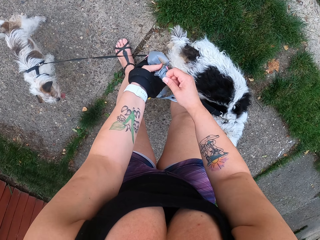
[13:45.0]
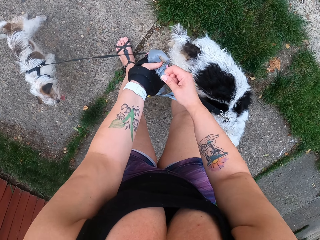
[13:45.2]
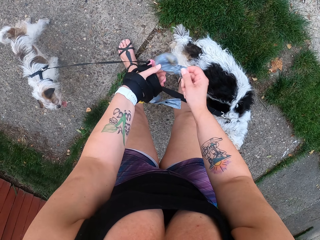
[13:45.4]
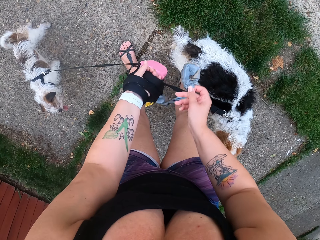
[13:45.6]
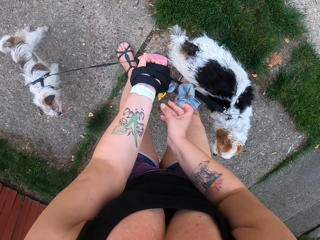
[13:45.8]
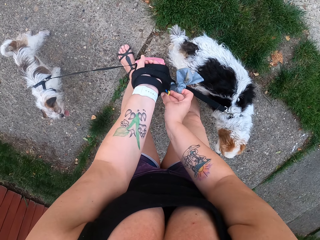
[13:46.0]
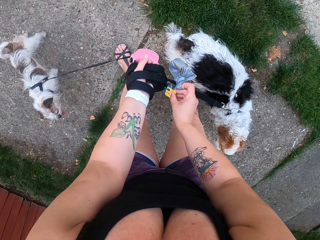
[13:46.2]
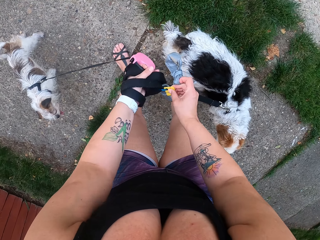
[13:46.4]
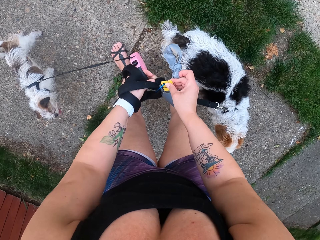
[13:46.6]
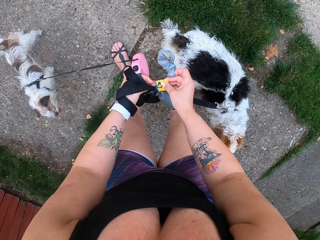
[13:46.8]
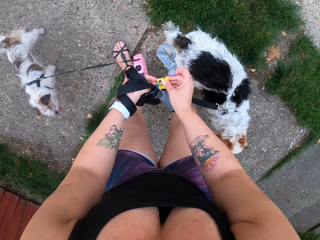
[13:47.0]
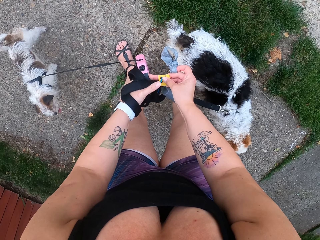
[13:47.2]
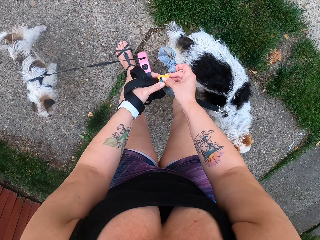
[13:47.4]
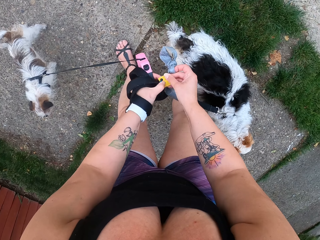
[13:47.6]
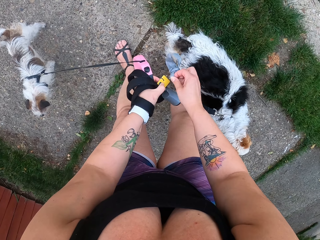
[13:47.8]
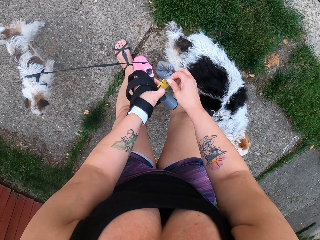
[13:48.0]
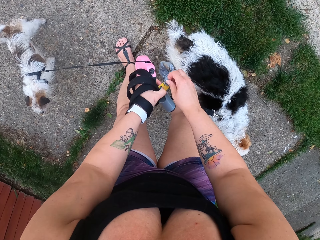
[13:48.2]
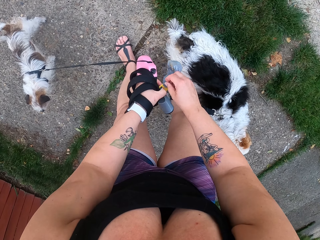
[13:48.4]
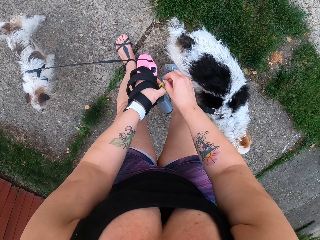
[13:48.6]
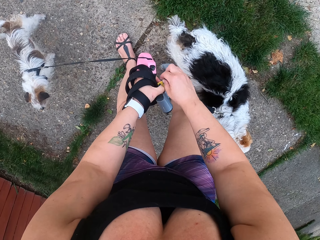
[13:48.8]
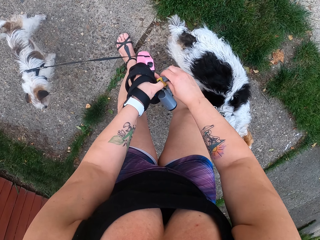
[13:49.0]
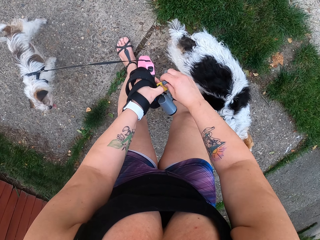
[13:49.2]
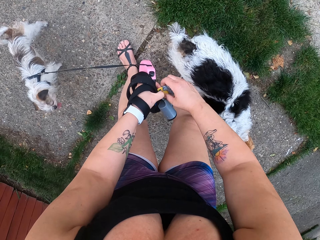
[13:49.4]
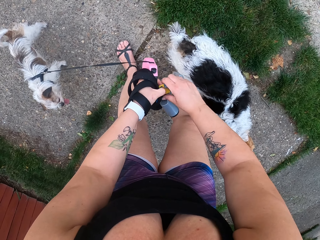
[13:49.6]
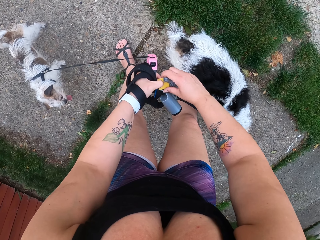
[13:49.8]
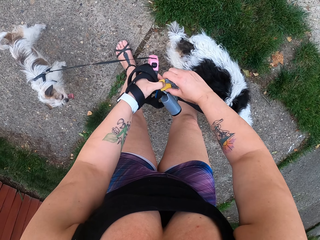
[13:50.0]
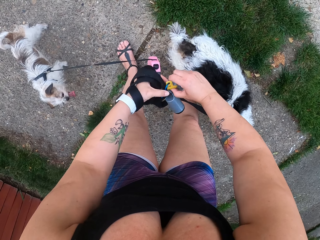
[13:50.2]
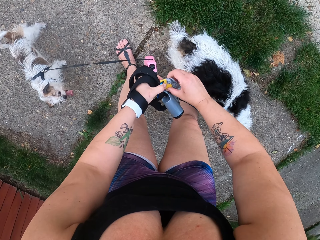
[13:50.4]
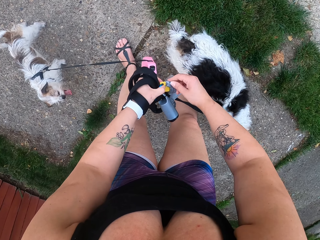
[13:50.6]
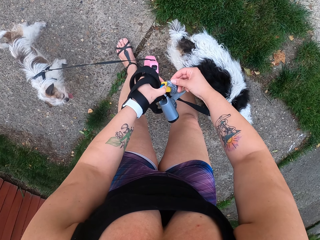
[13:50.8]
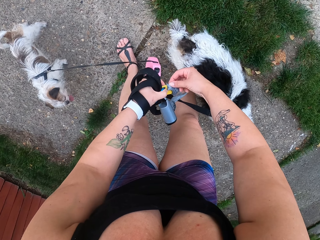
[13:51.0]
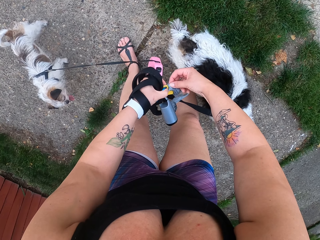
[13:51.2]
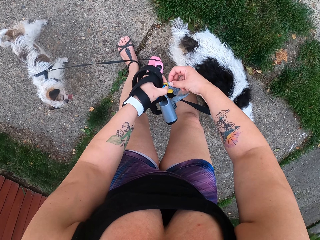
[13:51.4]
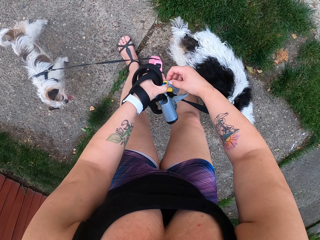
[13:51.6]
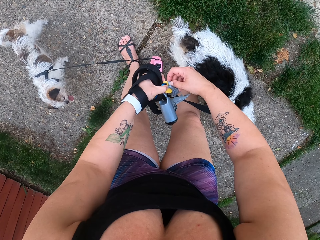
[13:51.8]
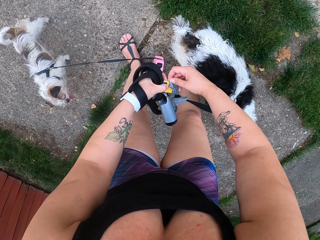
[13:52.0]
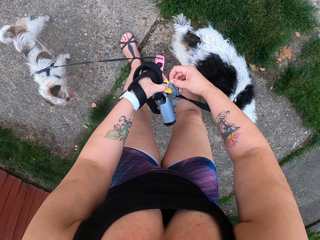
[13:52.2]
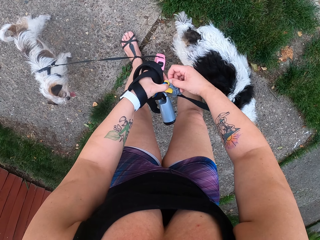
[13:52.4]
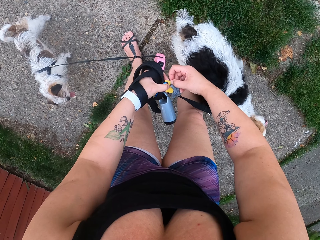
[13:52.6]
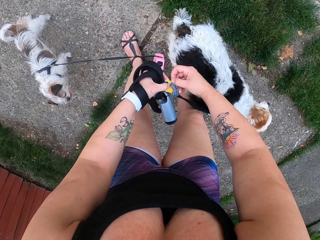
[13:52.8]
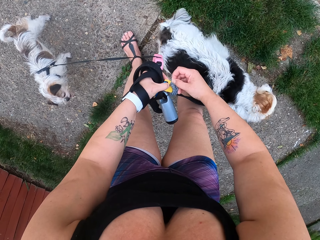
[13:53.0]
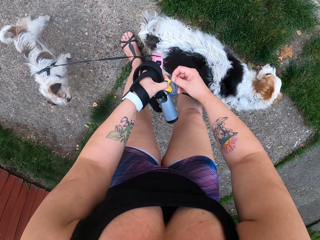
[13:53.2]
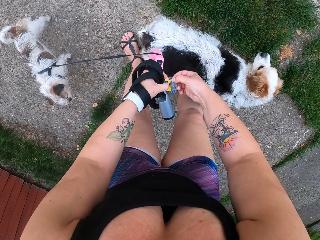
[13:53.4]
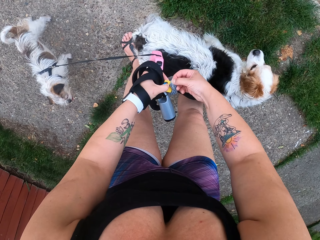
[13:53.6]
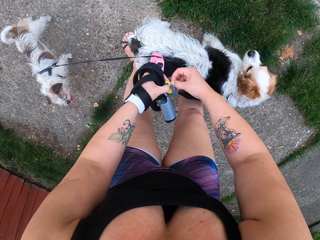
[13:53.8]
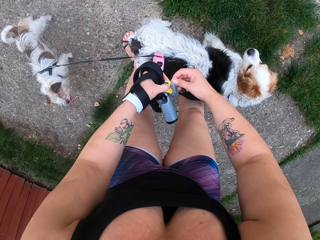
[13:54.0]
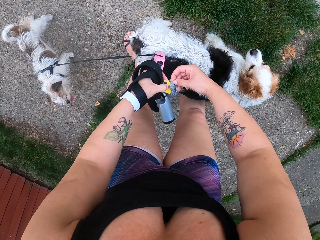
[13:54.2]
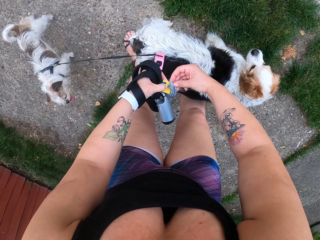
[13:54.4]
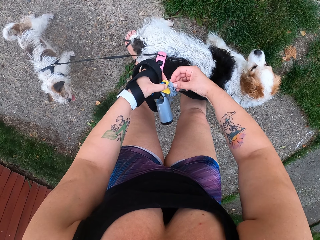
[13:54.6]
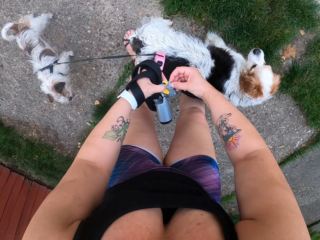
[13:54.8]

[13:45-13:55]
The camera wearer positions a paper hook in hand. They hang a piece of paper on a key chain.

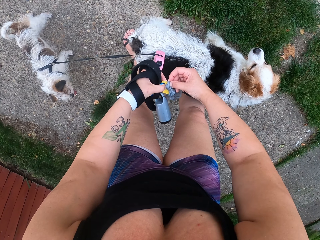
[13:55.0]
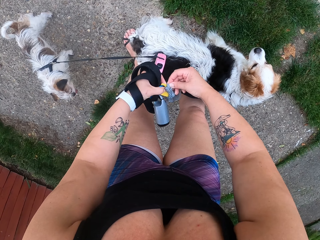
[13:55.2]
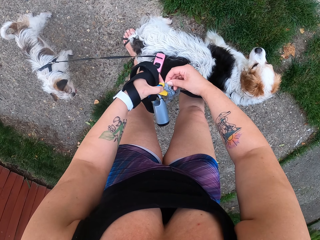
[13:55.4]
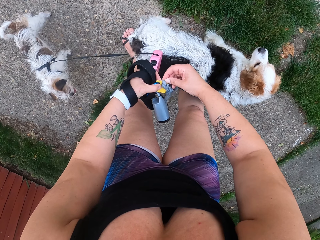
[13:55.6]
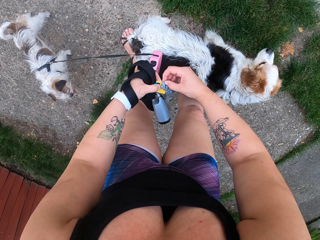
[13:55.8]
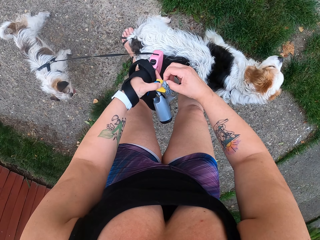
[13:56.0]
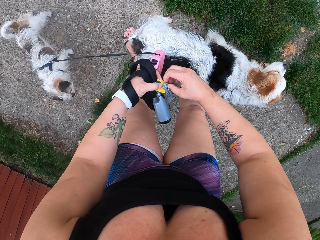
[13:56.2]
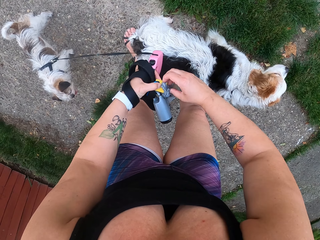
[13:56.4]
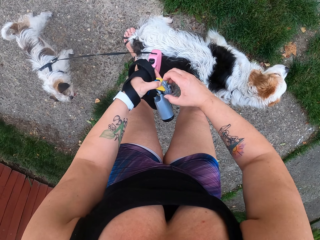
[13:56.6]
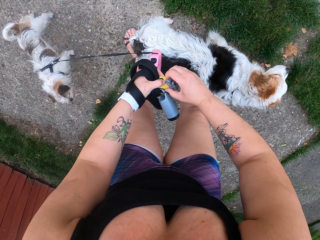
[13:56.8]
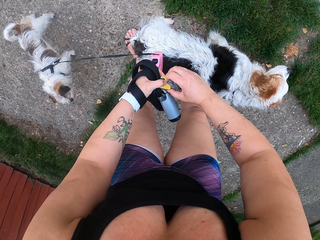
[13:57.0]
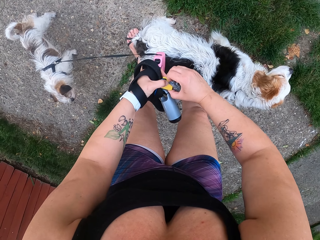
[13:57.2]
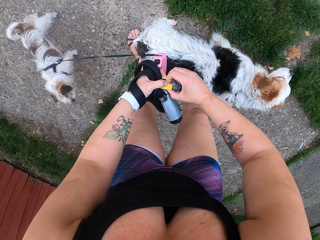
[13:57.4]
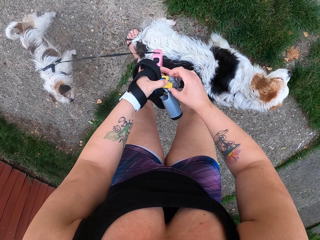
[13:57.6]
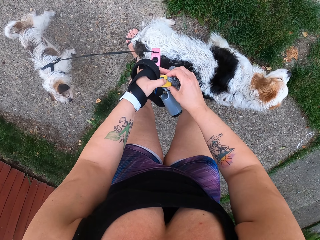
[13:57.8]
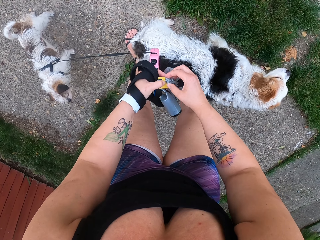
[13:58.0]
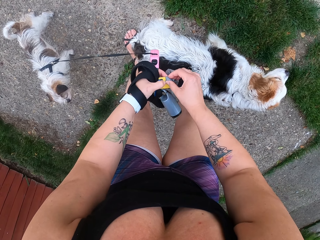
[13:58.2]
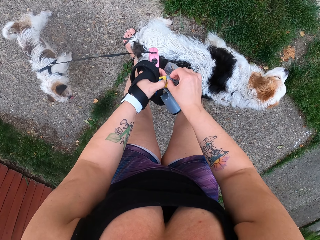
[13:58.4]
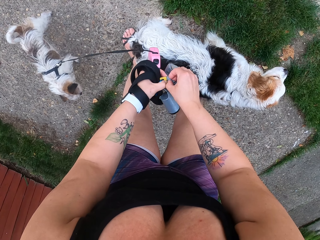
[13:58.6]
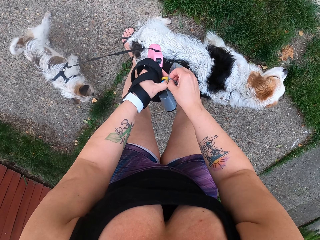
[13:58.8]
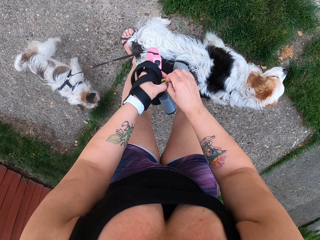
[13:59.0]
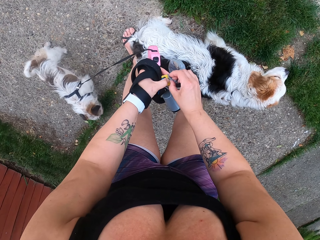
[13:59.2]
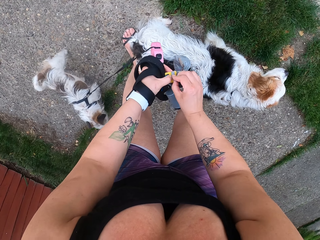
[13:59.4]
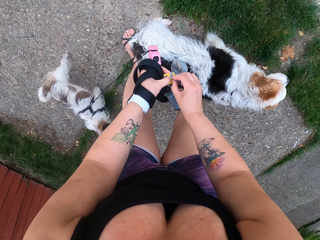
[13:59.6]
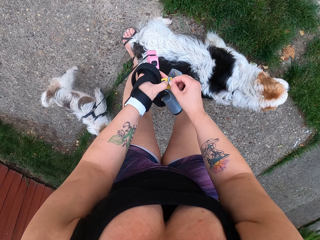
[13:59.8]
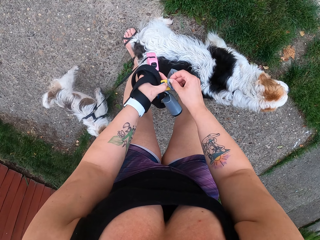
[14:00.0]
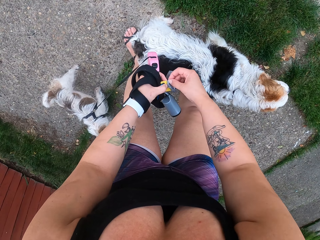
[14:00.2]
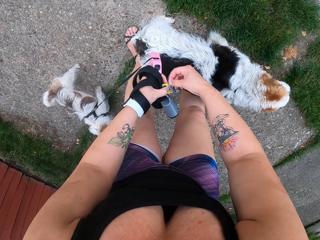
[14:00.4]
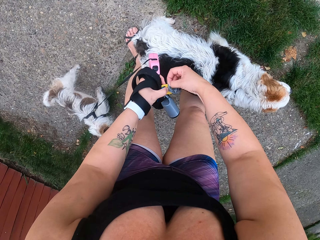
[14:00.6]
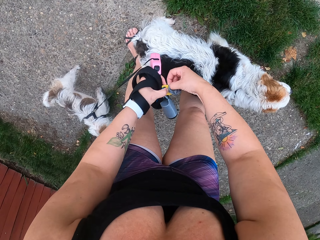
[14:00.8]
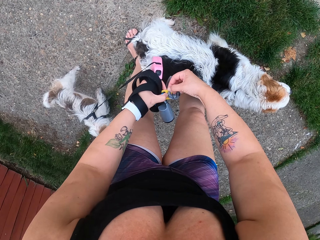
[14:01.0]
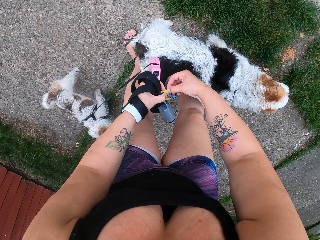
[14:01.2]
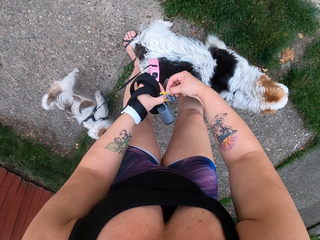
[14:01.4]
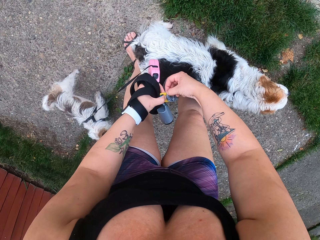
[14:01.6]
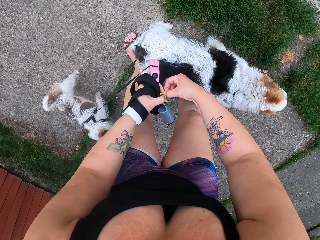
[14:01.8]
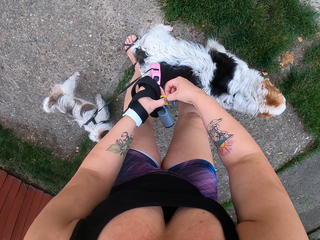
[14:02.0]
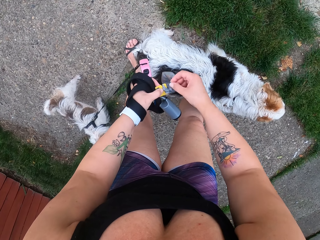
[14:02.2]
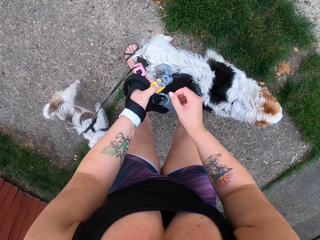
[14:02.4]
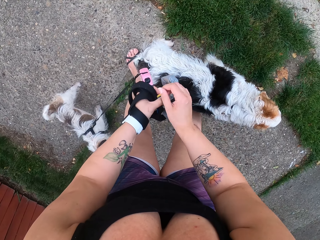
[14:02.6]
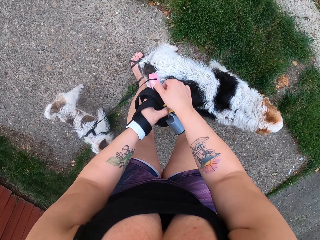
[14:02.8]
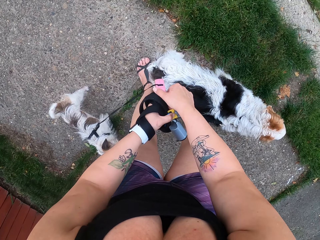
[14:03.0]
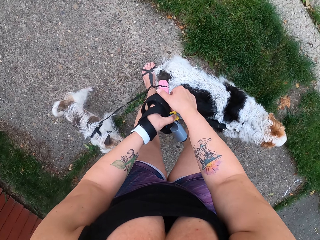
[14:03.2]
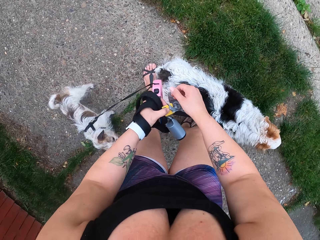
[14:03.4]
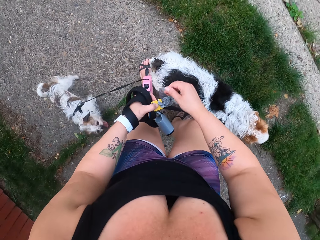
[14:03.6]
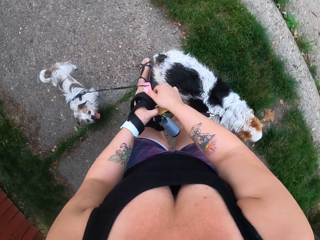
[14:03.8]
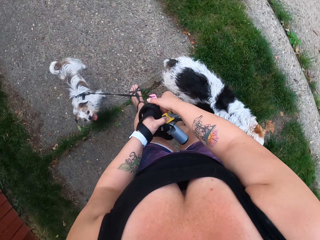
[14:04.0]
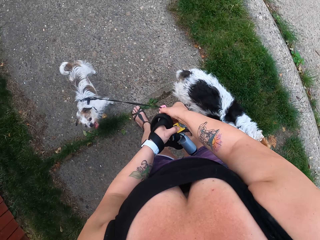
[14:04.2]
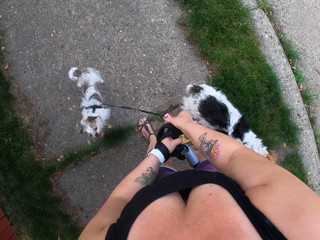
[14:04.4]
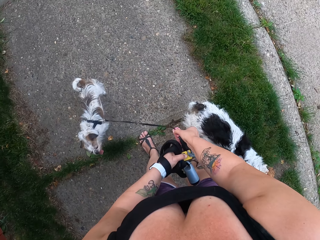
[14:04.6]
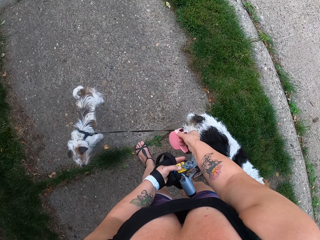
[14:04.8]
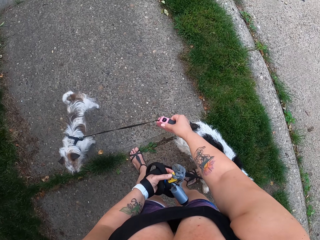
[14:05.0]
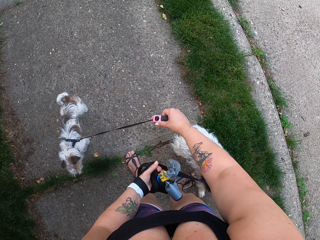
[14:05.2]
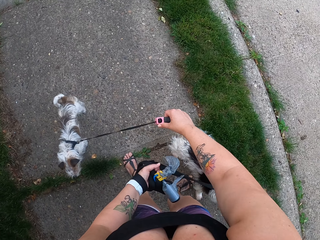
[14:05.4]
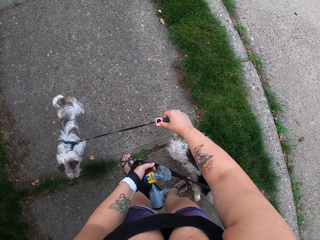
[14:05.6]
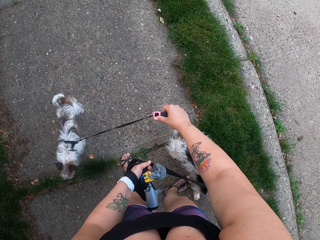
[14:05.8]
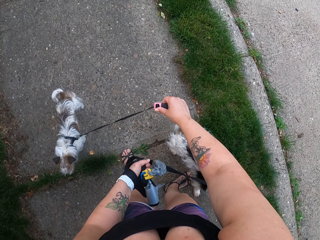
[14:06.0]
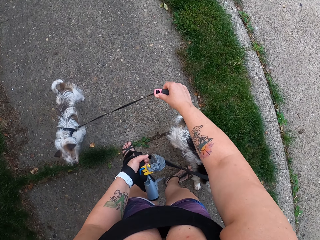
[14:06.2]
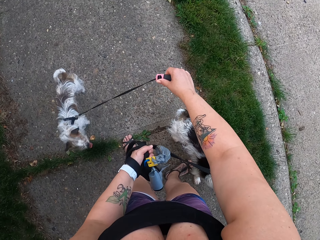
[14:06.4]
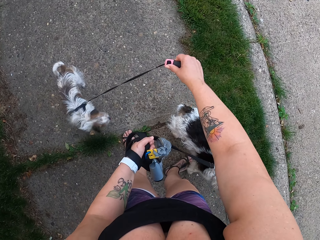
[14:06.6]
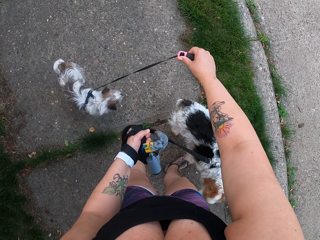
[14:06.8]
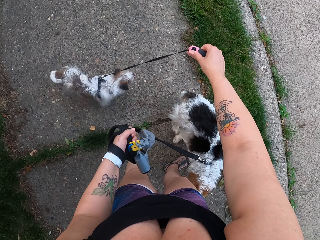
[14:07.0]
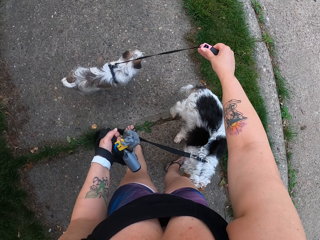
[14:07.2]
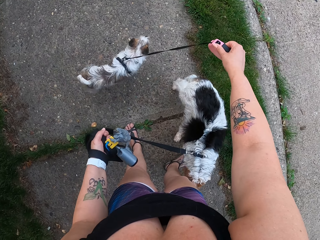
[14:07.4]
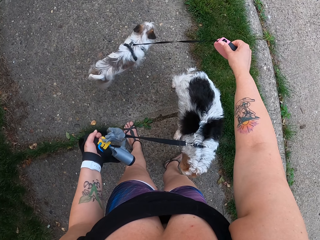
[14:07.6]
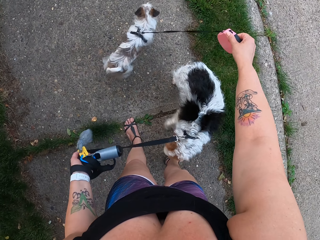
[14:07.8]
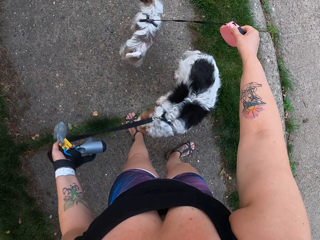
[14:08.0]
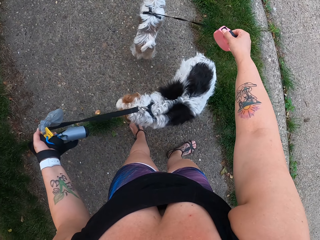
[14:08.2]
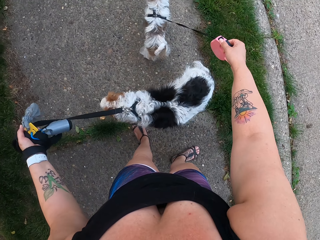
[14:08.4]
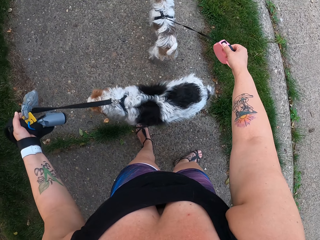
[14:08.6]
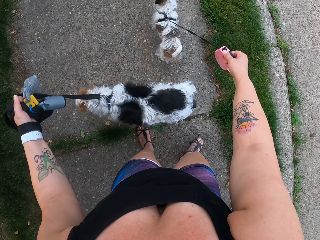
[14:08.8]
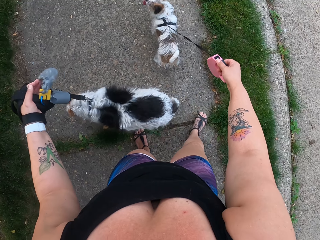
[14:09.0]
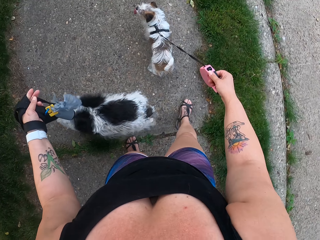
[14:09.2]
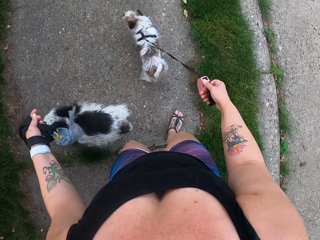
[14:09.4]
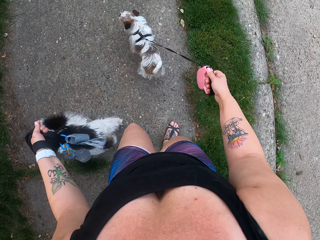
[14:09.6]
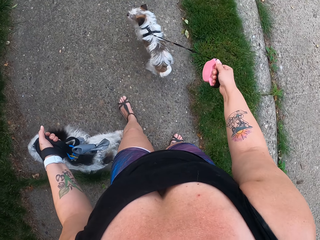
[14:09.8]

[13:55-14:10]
The camera wearer adjusts the piece of paper on the key chain. They take the dog rope from the left to the right hand, pull the dogs on their ropes on the footpath, and hold a dog leash with a hand.
